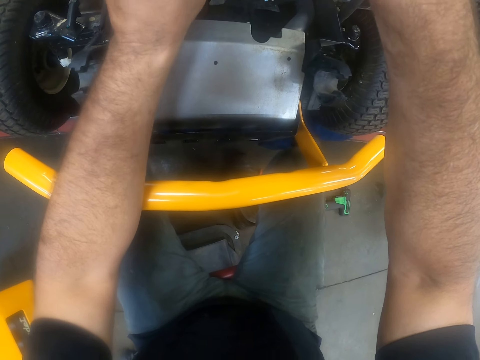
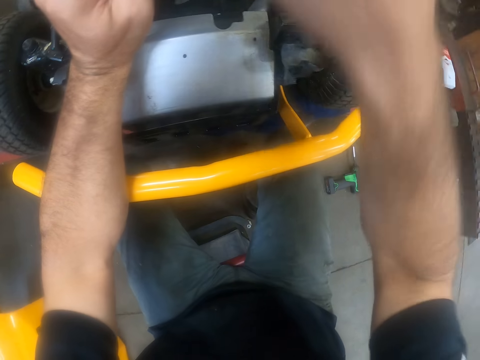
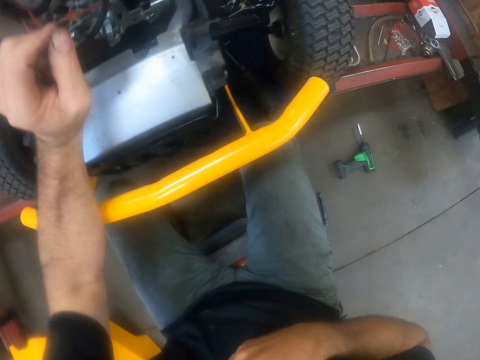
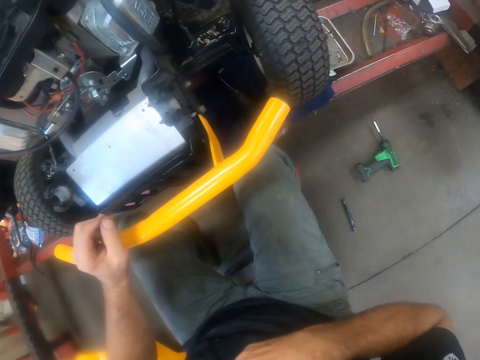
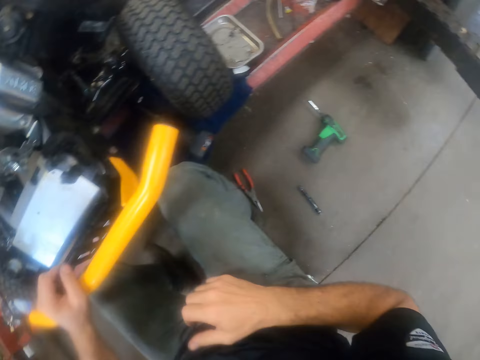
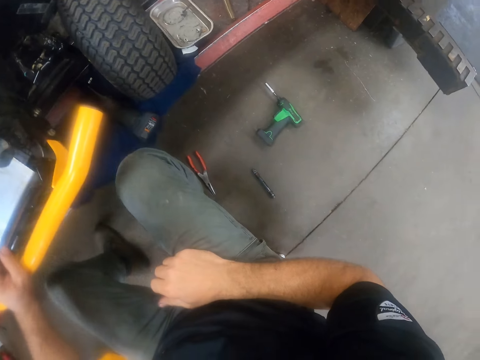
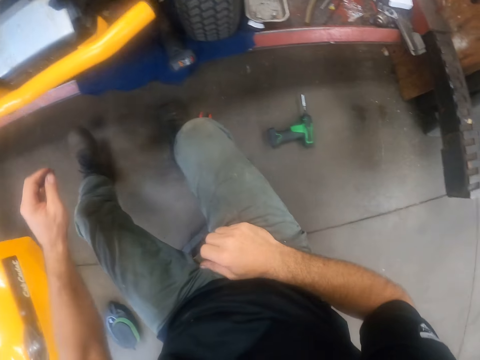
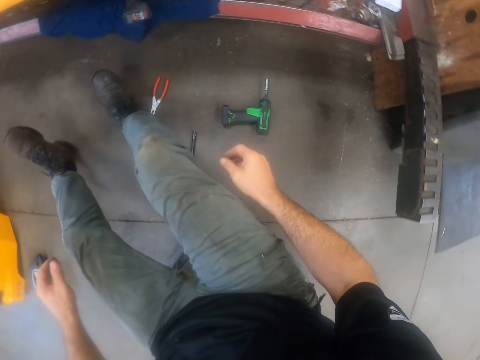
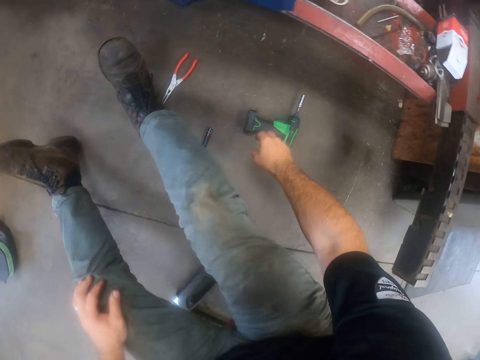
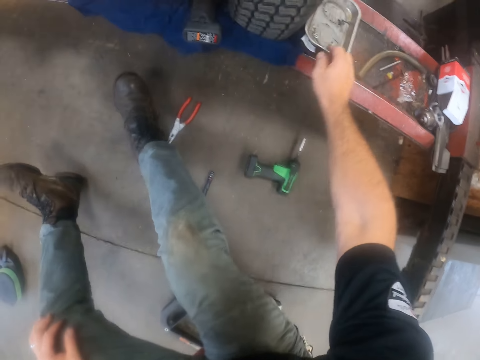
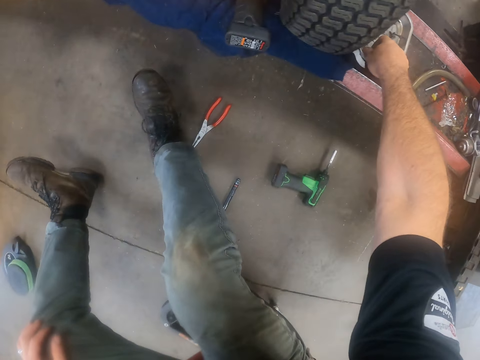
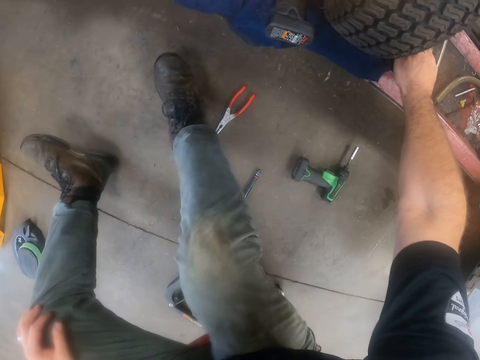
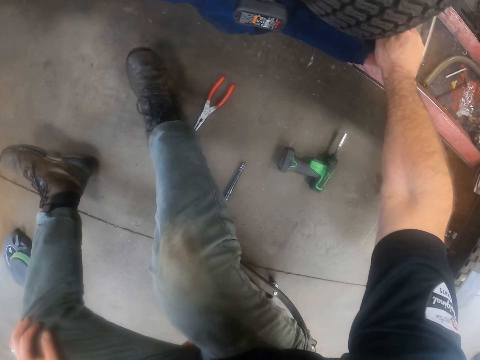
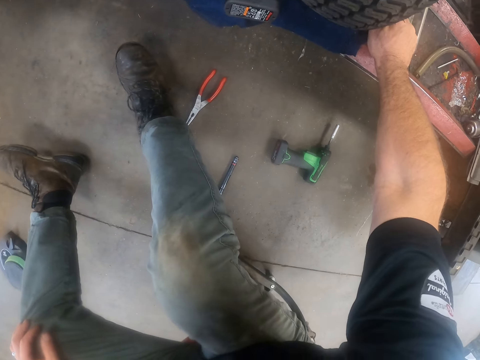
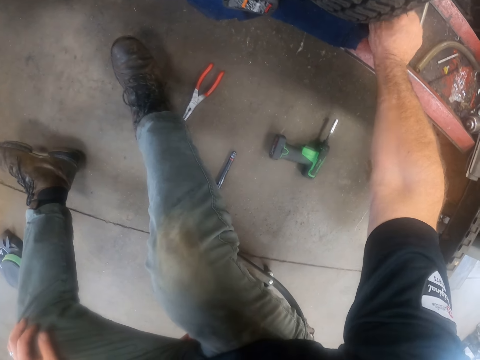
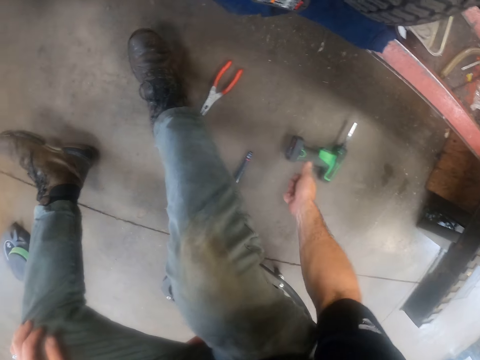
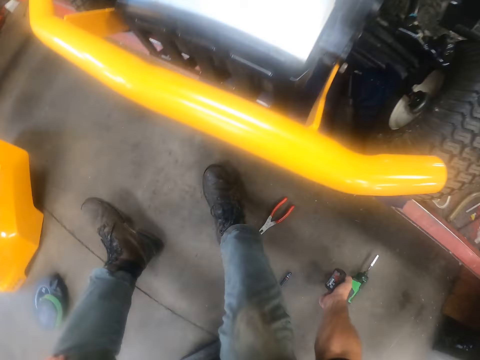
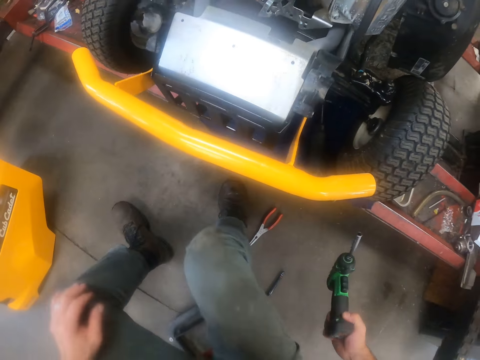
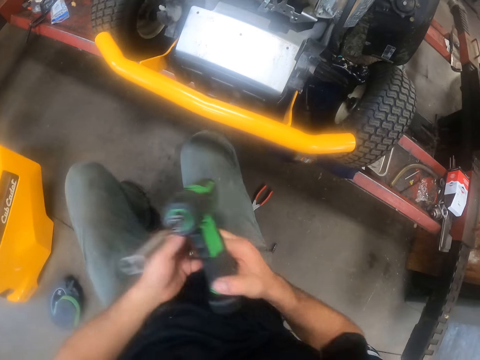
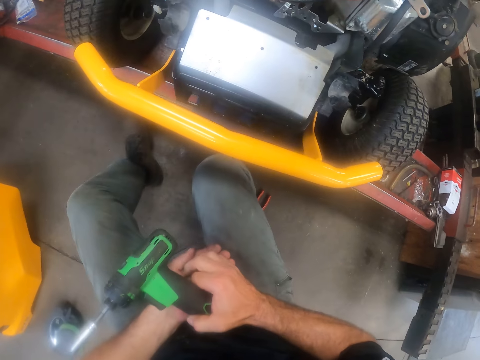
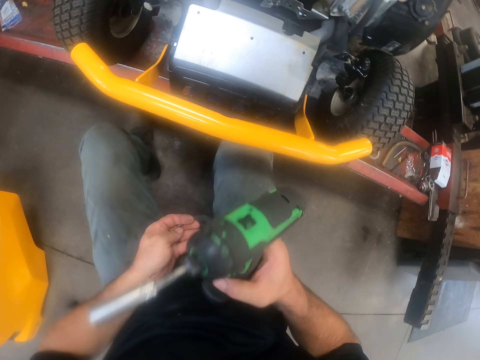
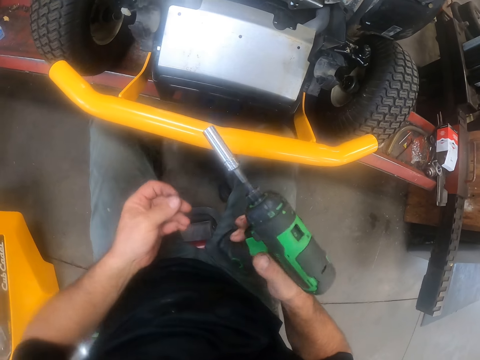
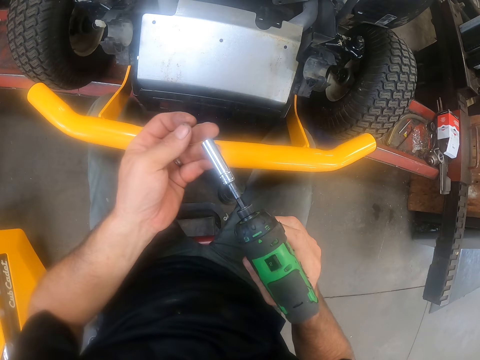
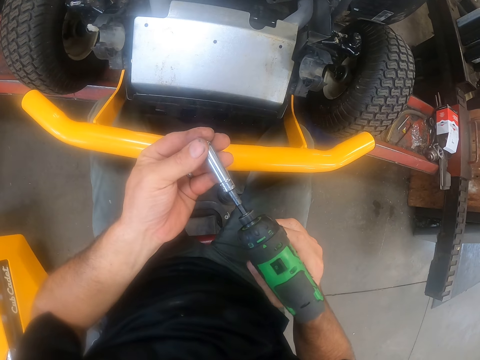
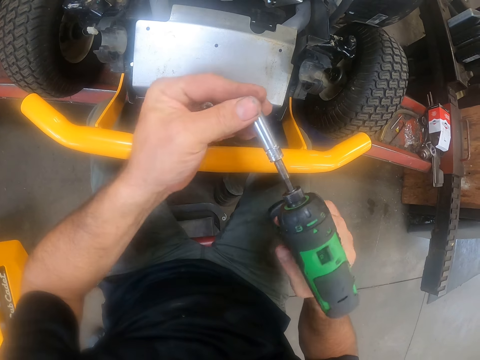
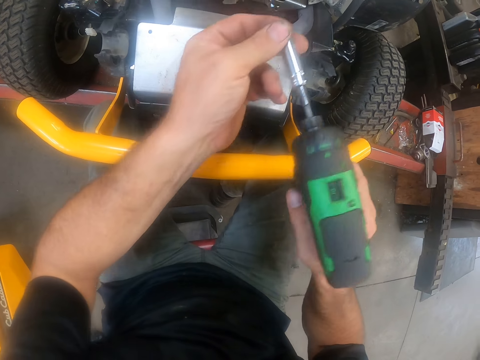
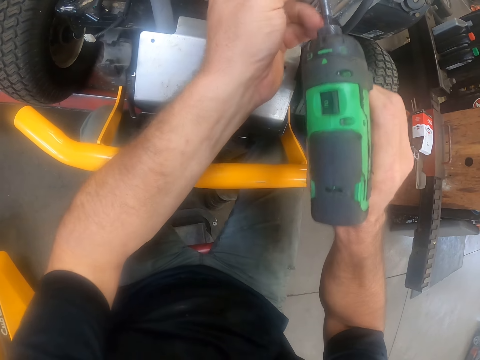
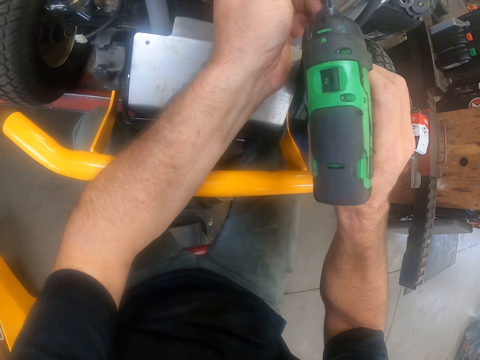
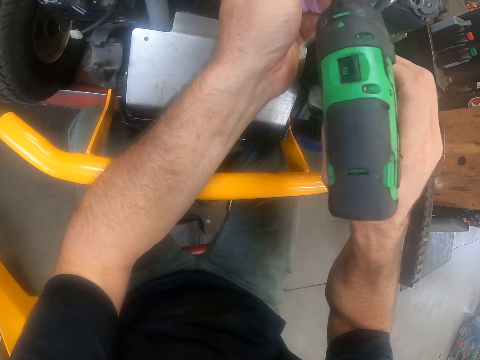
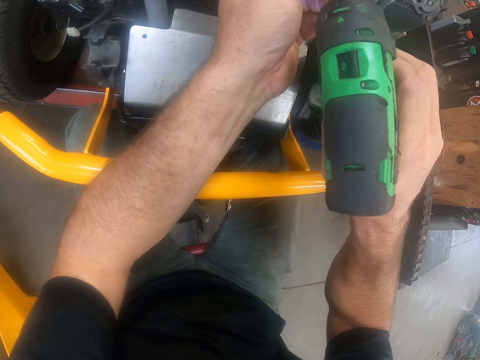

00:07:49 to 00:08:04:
The camera wearer touches his shirt with his right hand. He moves. He attempts to pick up a hand drill from the floor with his right hand. He picks up some screws from an aluminium tool plate with his right hand. He picks up the hand drill from the floor with his right hand. He inserts a screw into the screw socket of the hand drill. He drills in the screw into the deck cover of the carburettor with the hand drill.

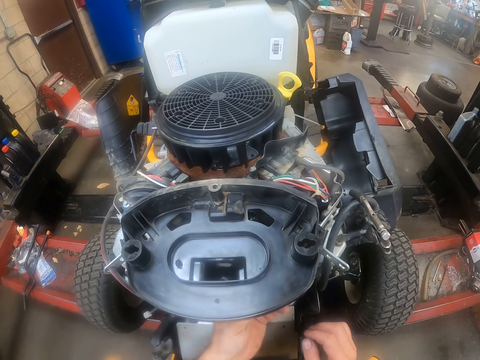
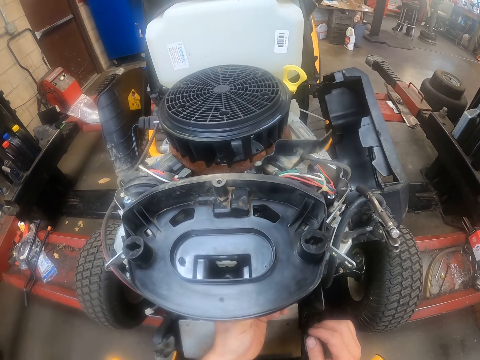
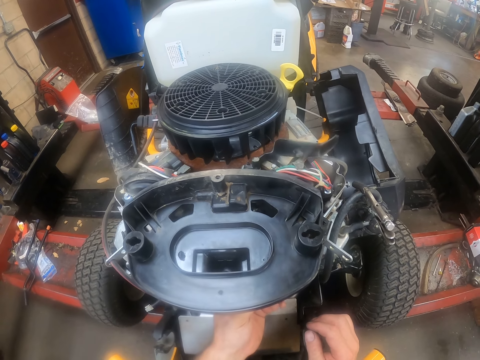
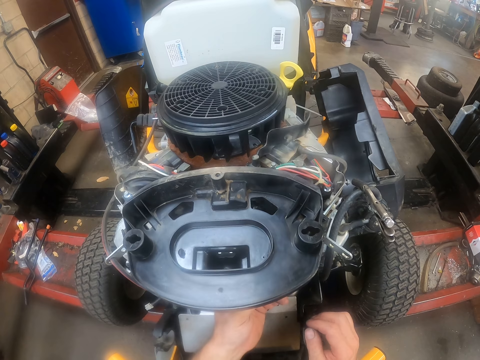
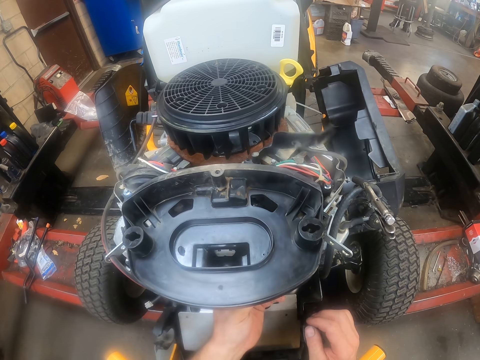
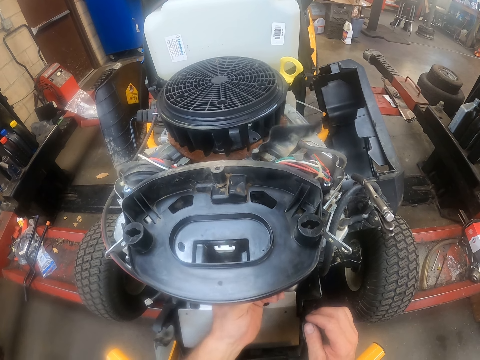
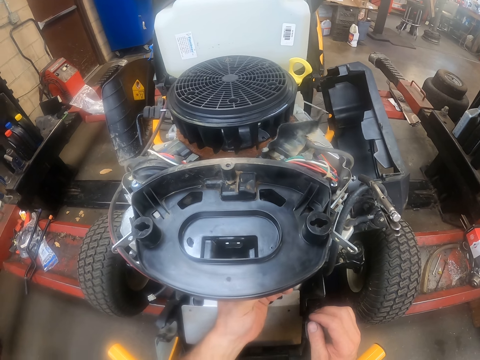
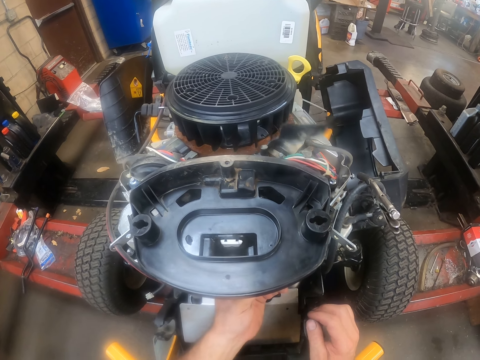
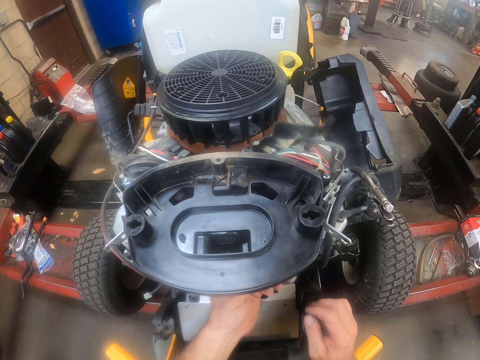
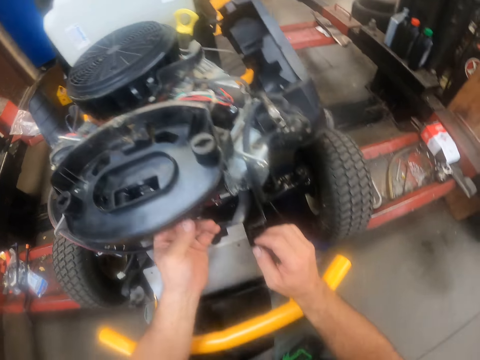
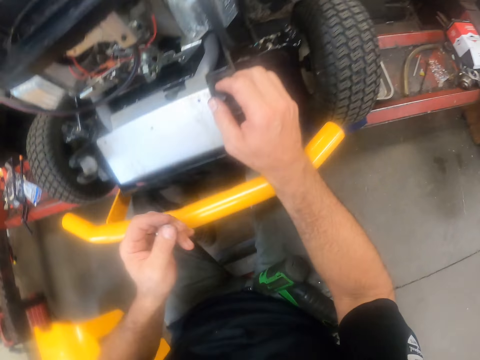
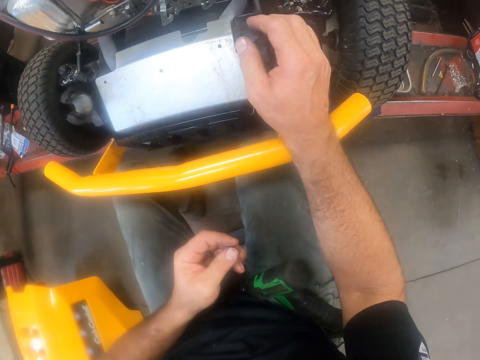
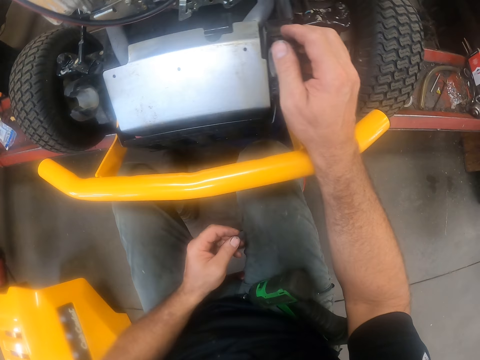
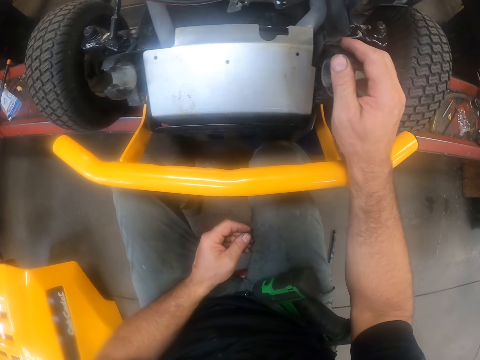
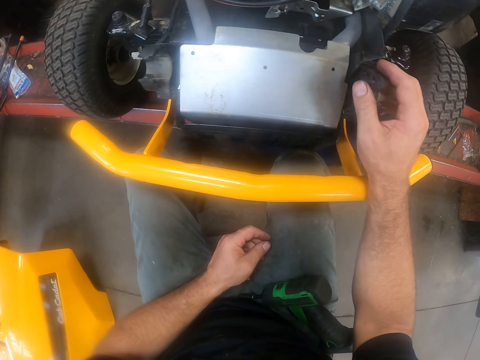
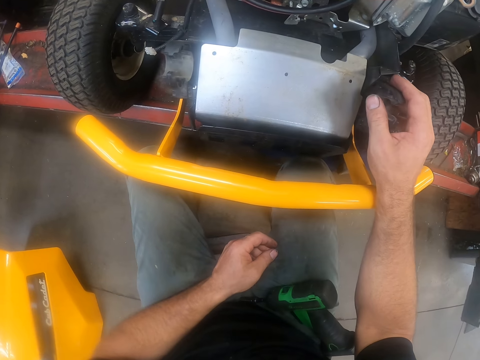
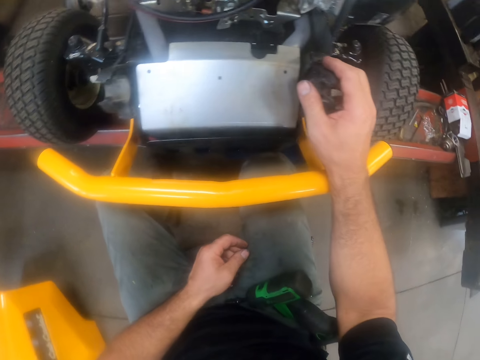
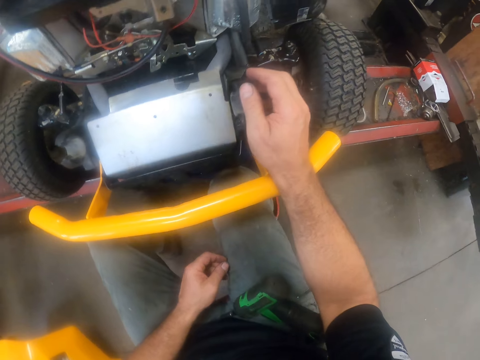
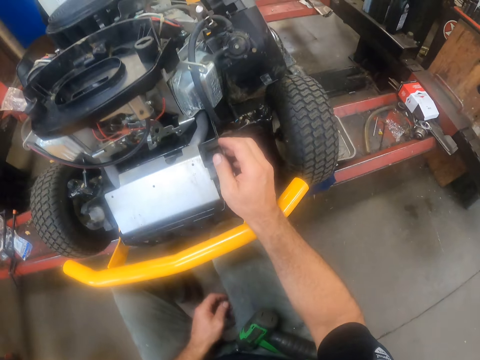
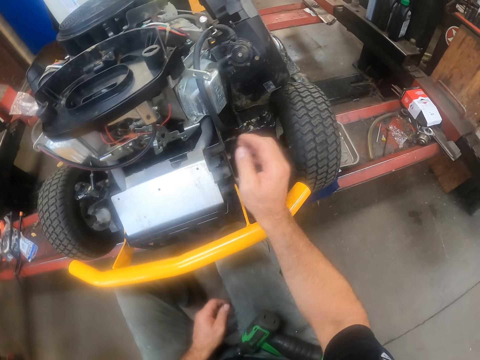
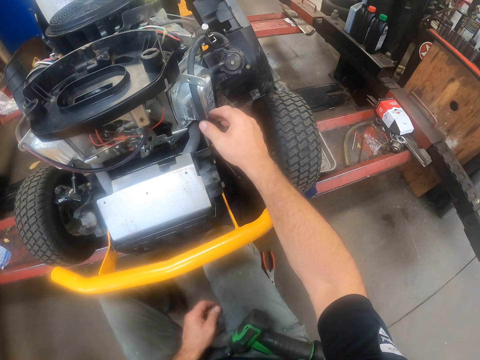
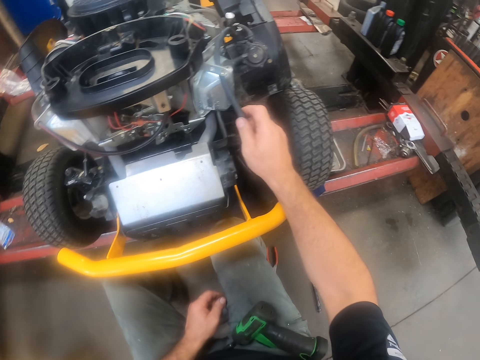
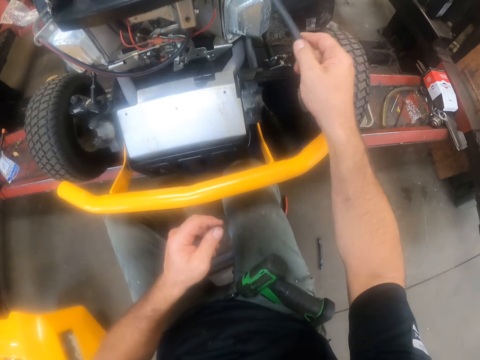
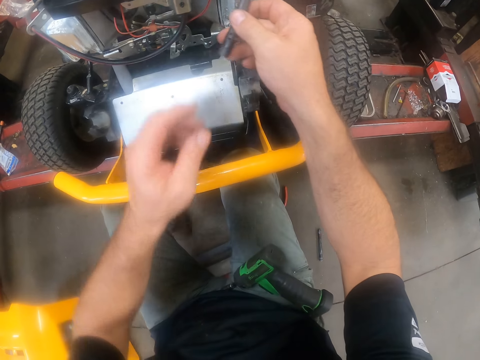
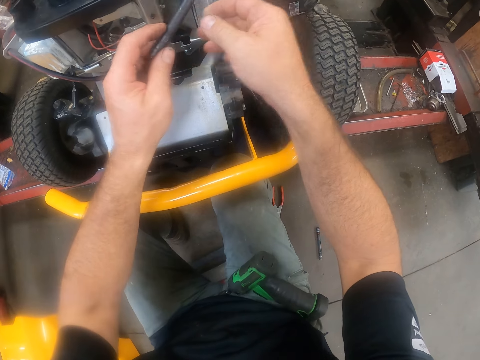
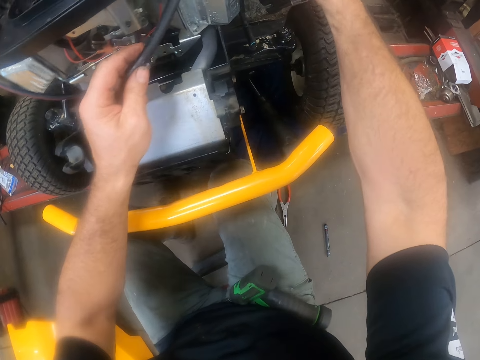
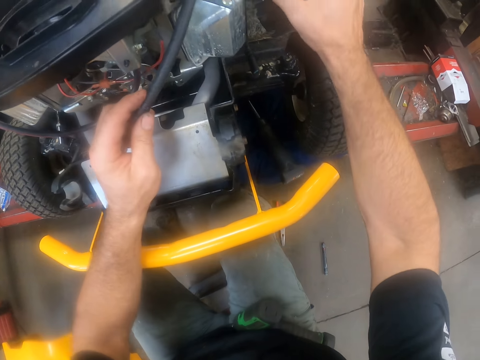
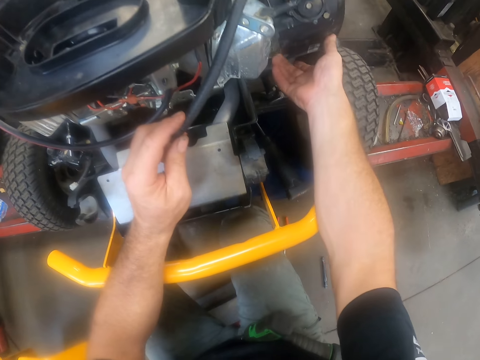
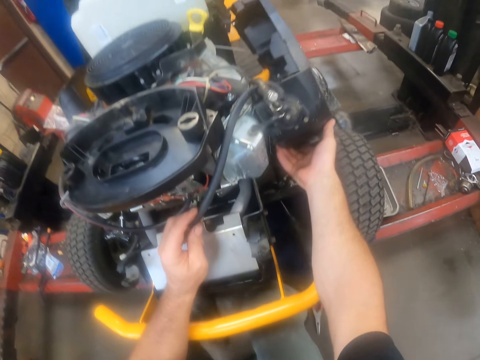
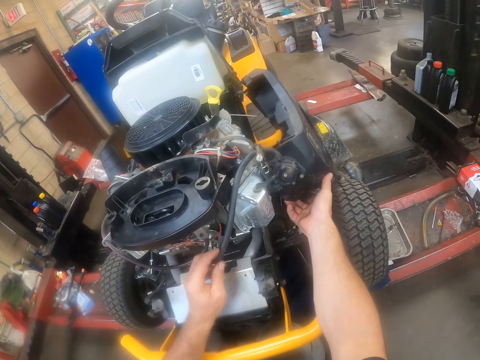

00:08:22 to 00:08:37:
The camera wearer rotates the metal part. He examines the carburettor fuel hose pipe with his right hand. He holds a cable.
